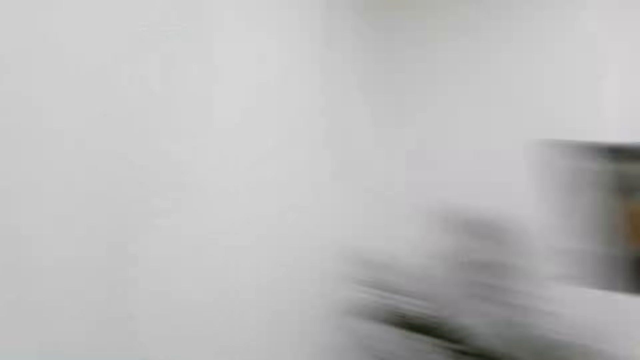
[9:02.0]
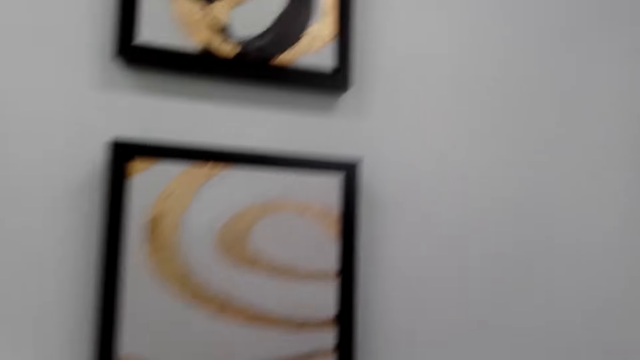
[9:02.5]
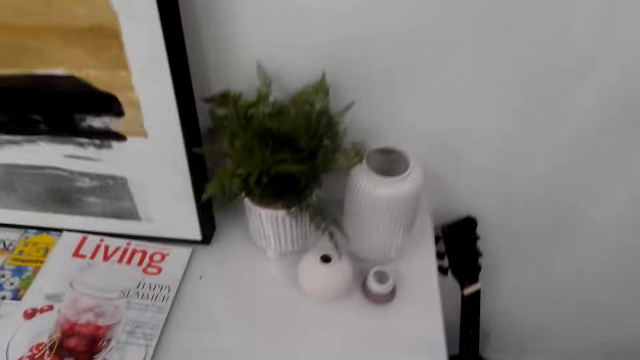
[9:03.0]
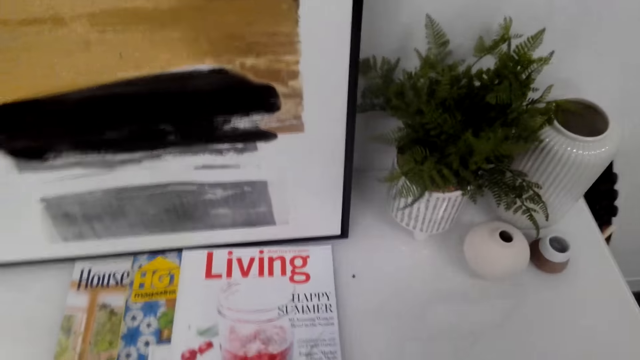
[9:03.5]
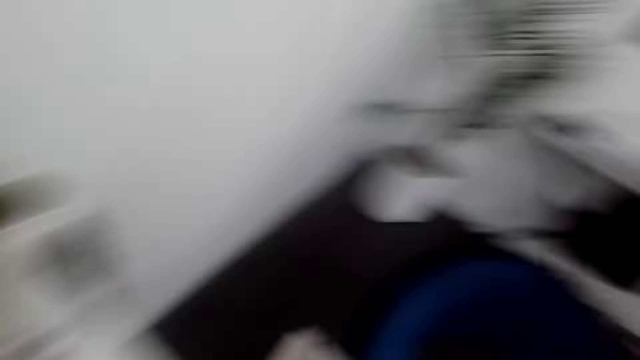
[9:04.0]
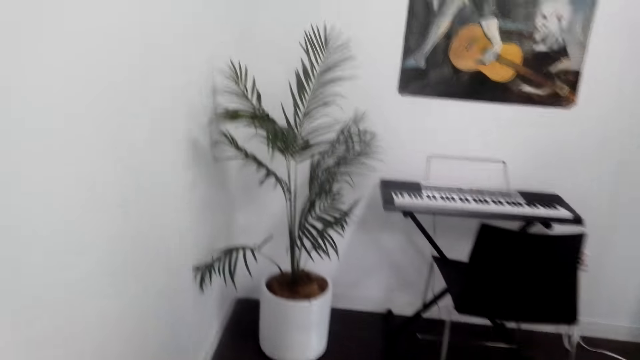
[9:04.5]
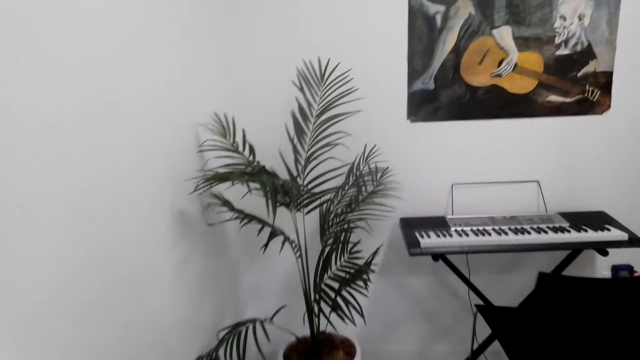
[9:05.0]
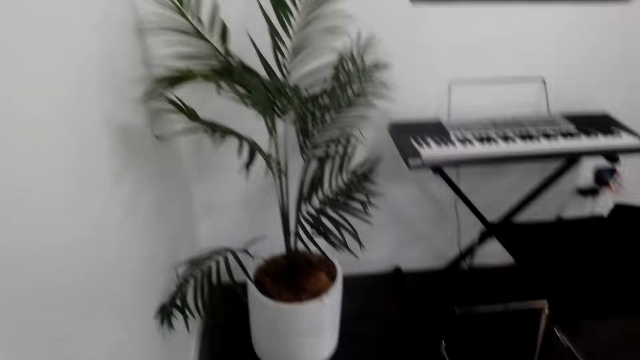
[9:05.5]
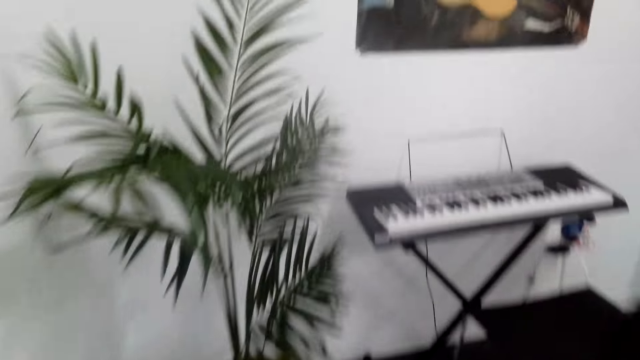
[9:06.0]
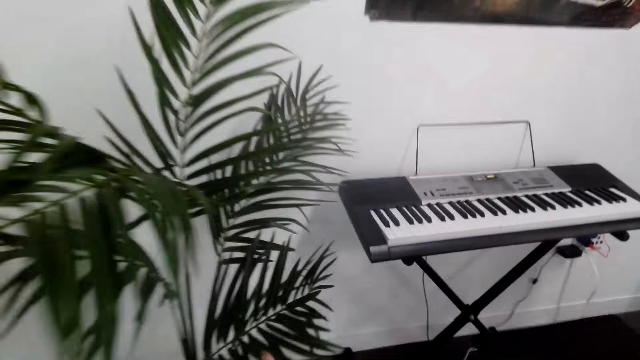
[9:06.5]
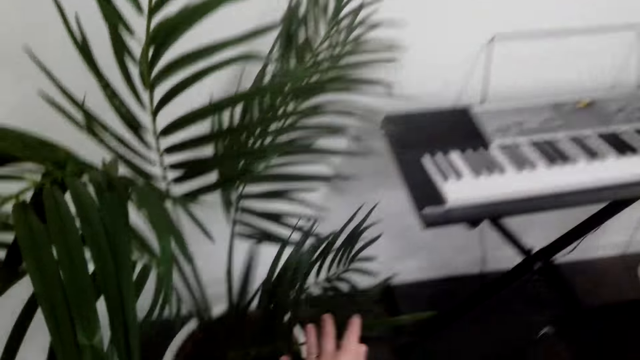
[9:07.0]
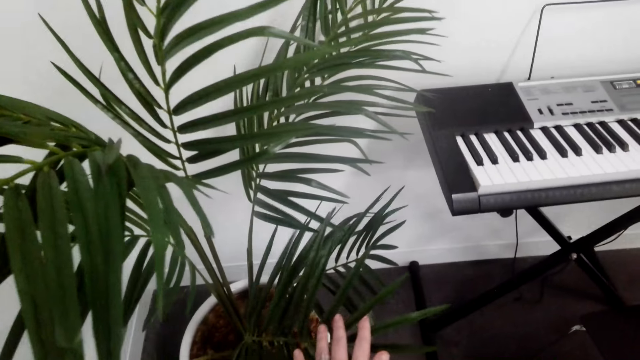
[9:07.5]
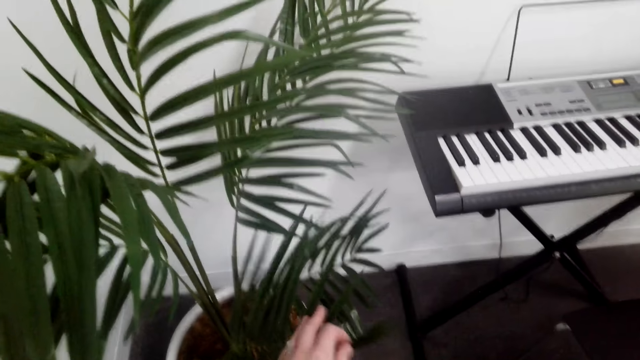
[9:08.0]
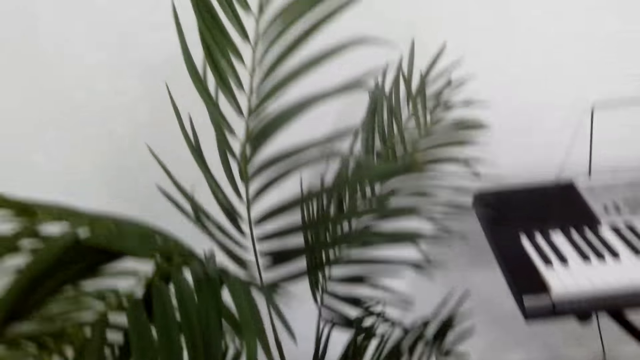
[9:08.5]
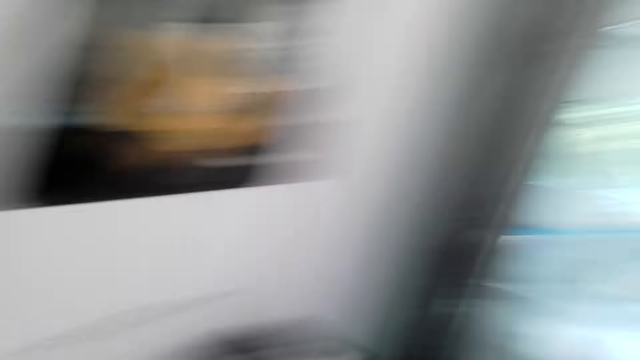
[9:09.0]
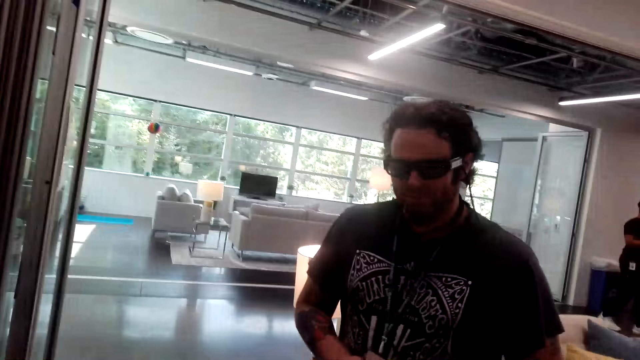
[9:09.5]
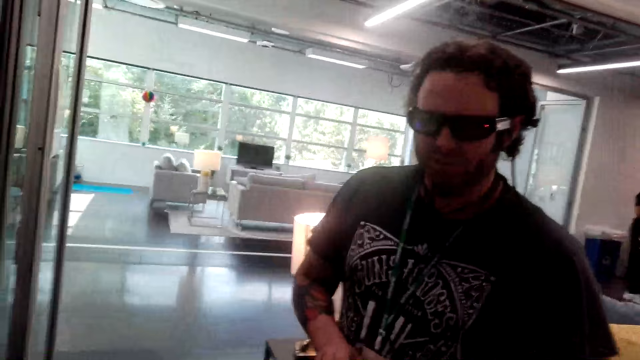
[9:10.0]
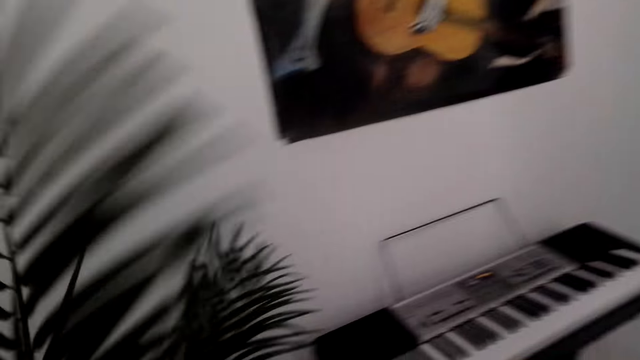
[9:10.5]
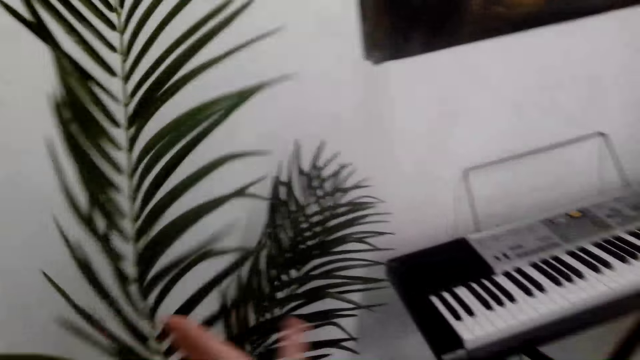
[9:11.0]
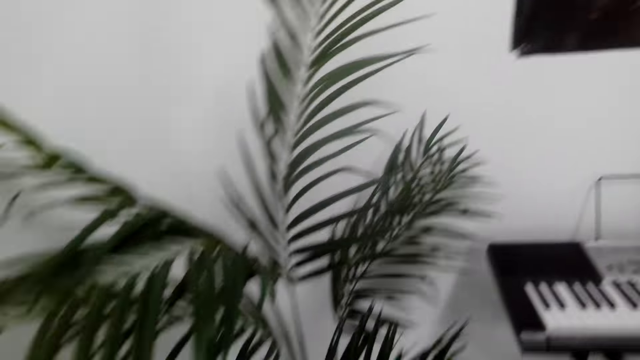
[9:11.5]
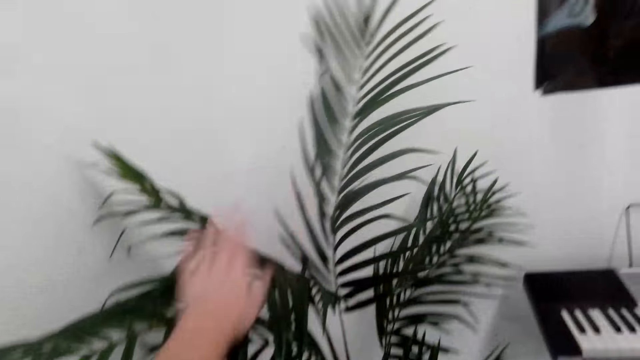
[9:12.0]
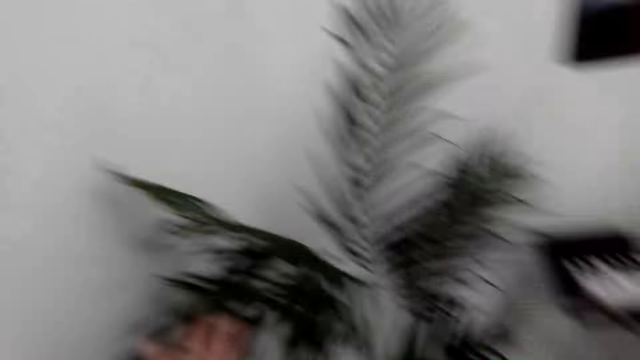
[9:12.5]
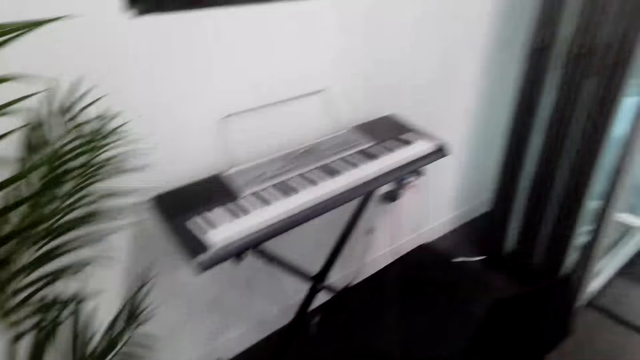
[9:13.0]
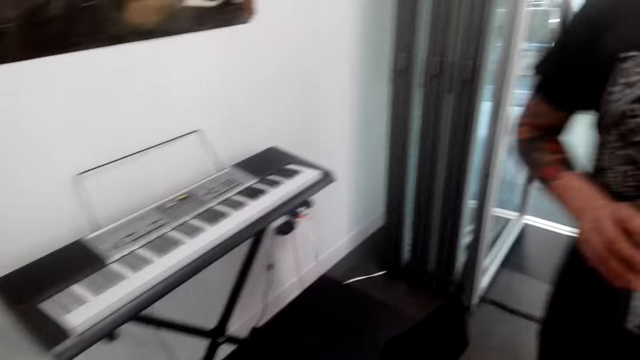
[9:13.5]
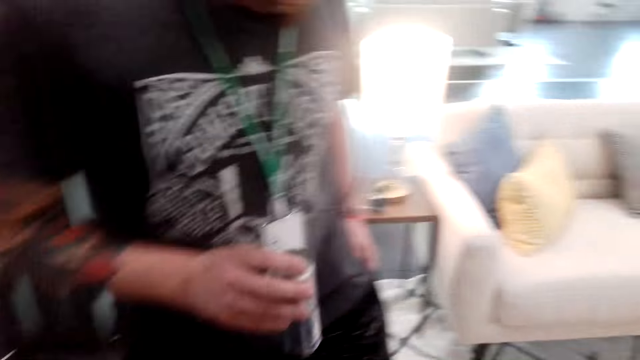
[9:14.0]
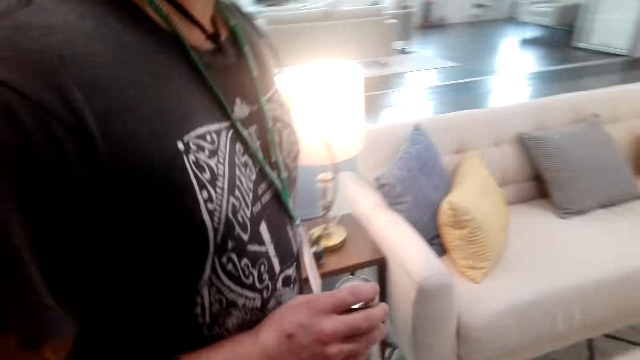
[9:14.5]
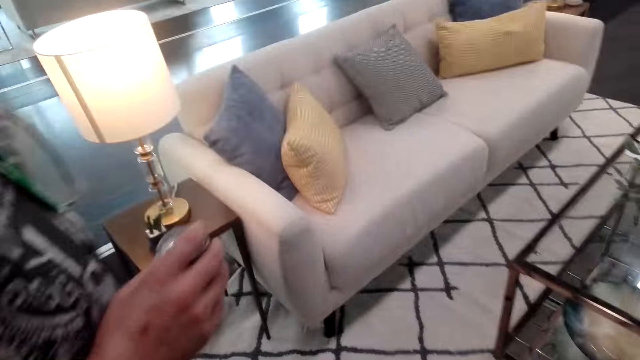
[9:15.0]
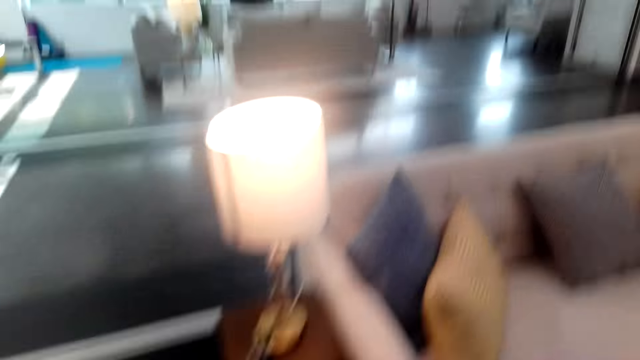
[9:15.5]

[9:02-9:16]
The camera wearer moves around. They touch the flower on the floor. They hold the flowers. They look around. A person moves around. The camera wearer holds the flowers. A man converses with another man and the camera wearer. The person walks around.

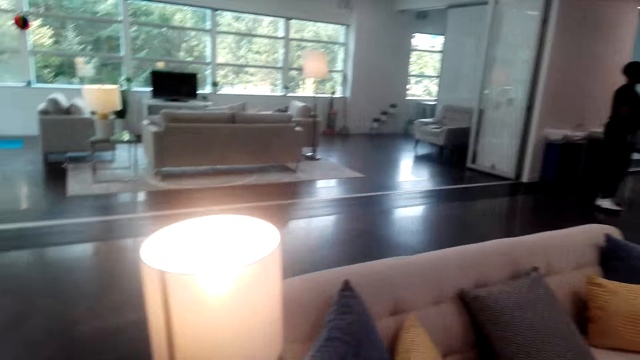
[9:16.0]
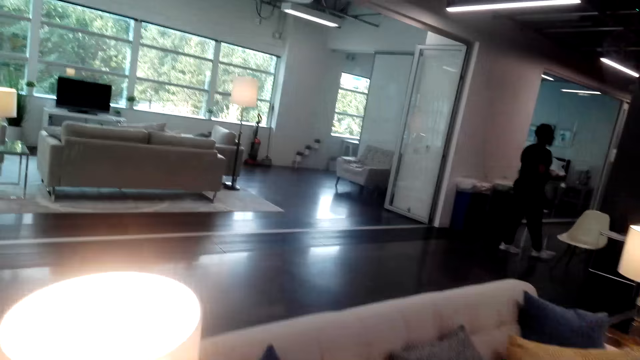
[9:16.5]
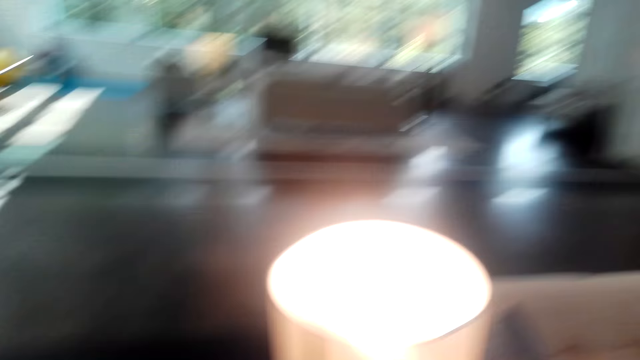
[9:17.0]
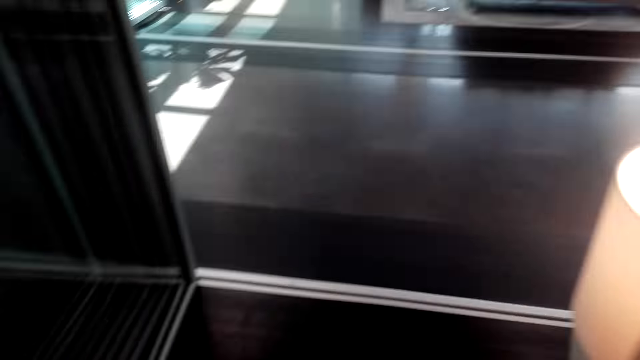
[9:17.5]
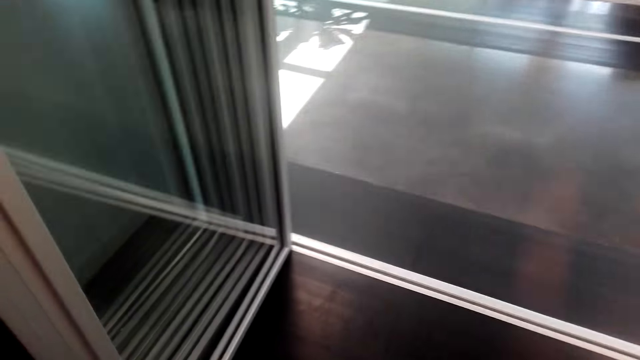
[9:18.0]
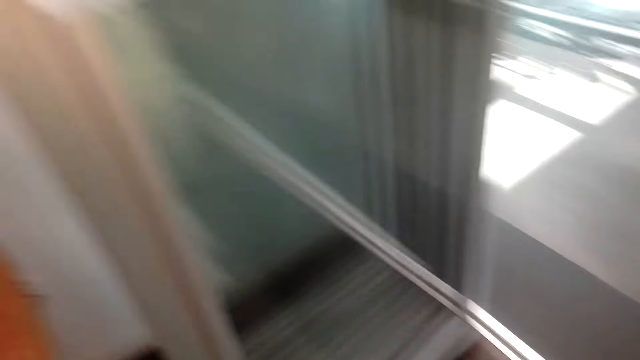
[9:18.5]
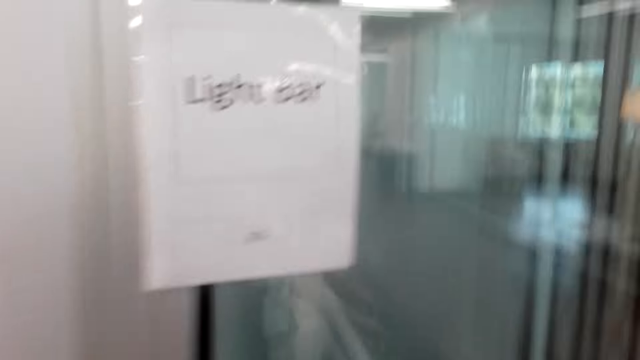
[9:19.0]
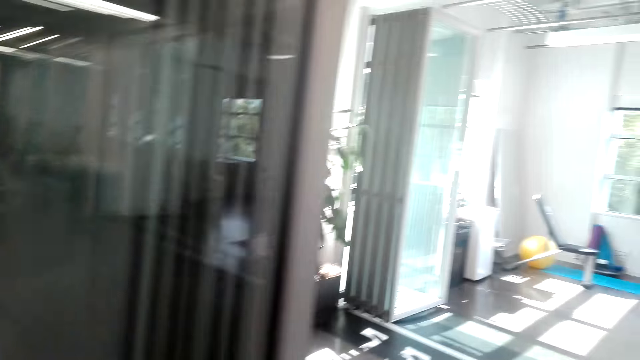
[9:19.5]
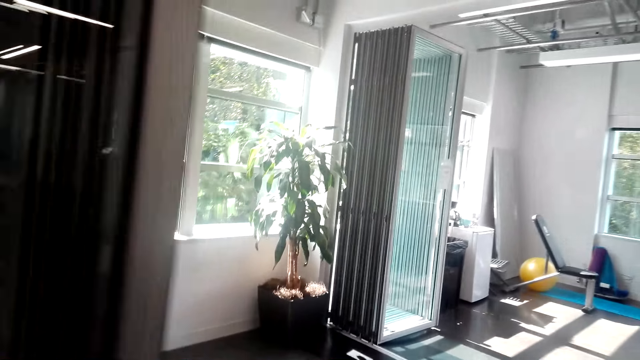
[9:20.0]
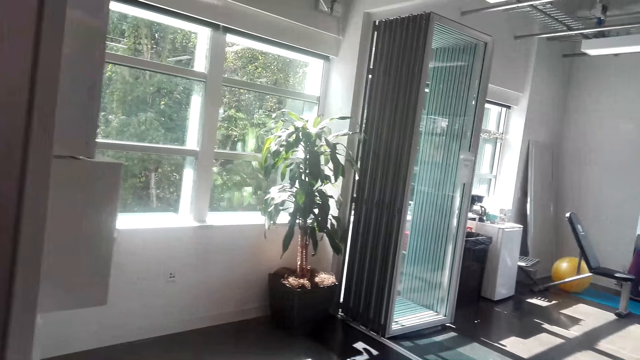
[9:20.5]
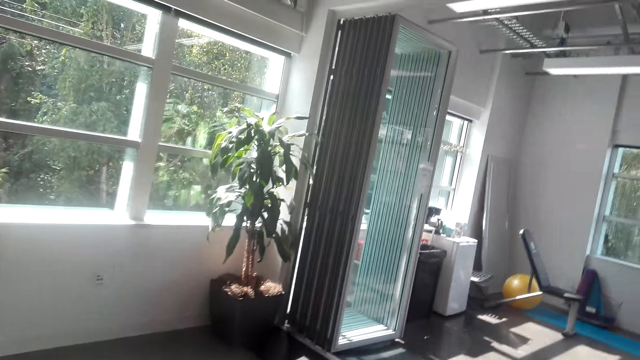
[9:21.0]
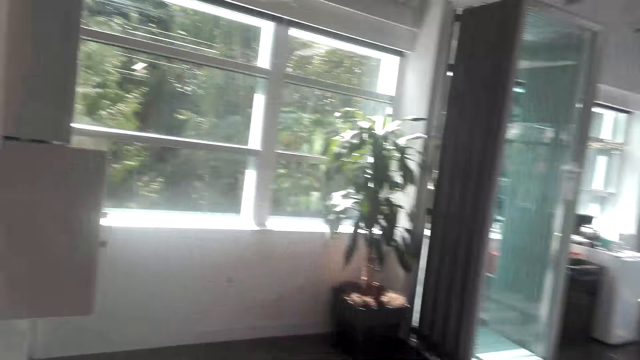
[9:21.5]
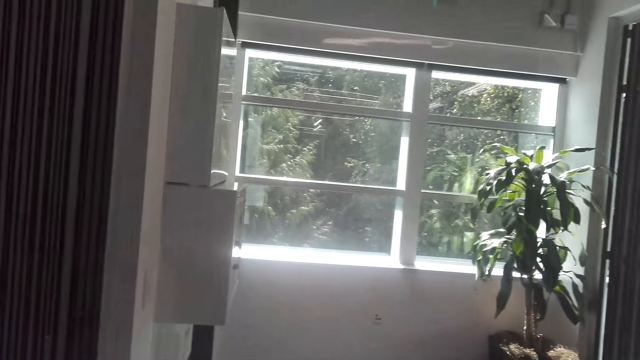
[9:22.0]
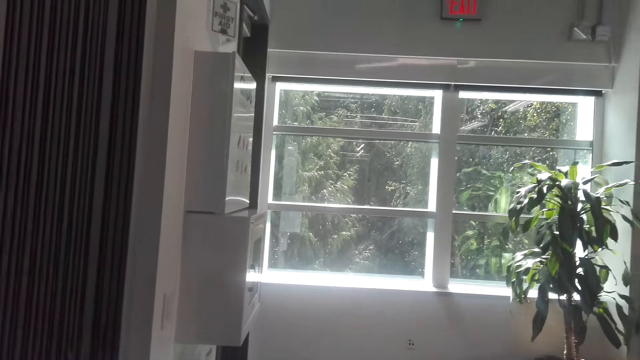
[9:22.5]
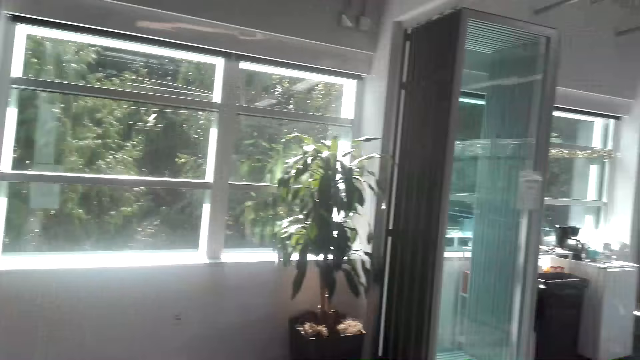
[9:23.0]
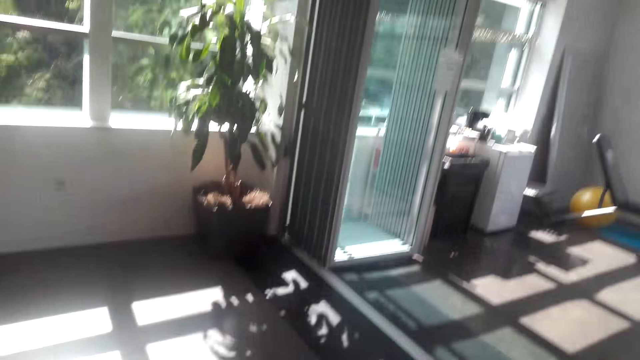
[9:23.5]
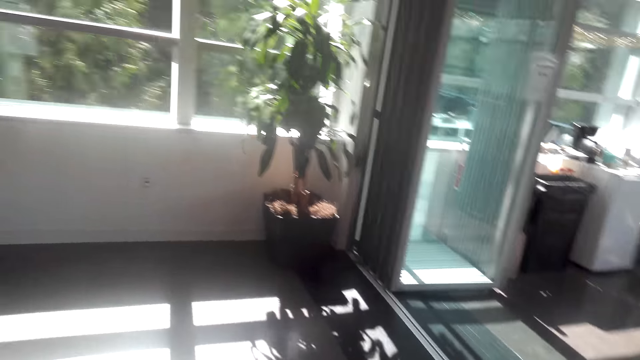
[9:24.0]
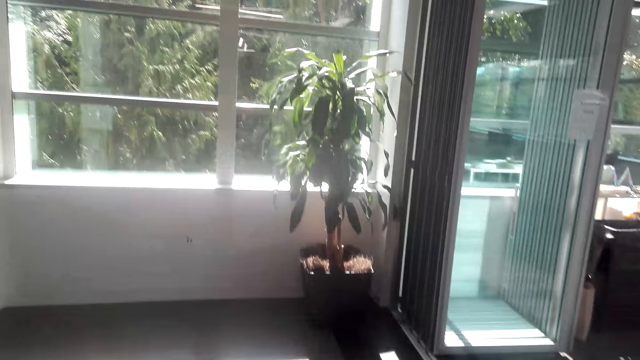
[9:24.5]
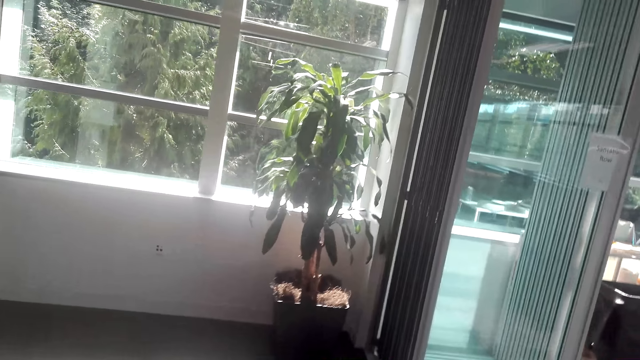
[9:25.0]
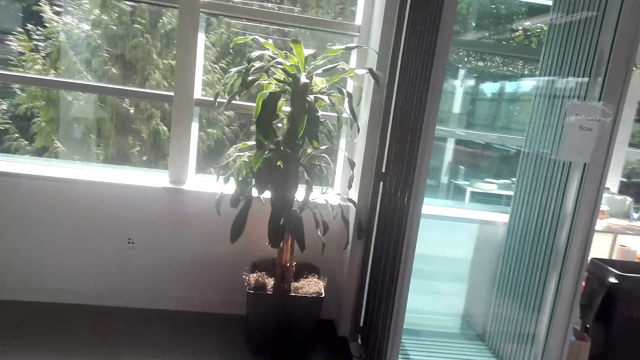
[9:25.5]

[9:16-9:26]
A man converses with another man.
